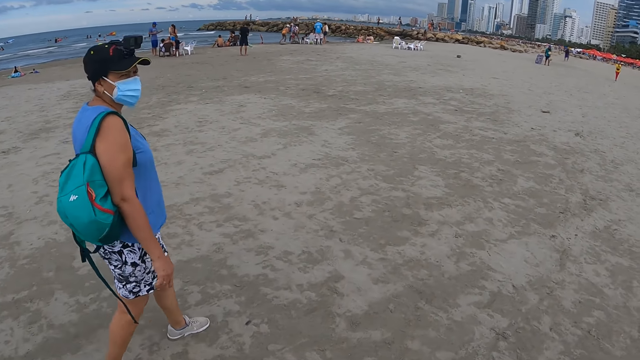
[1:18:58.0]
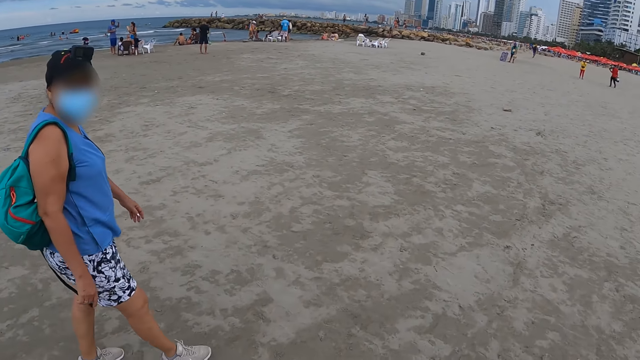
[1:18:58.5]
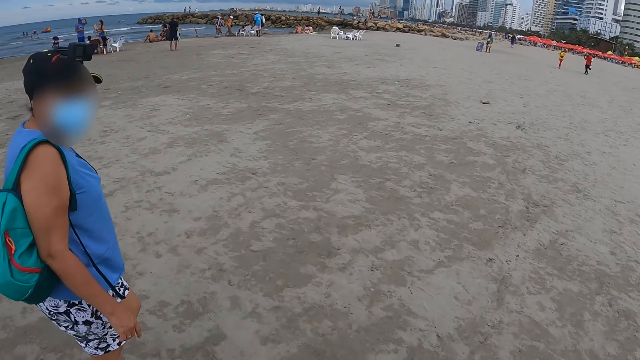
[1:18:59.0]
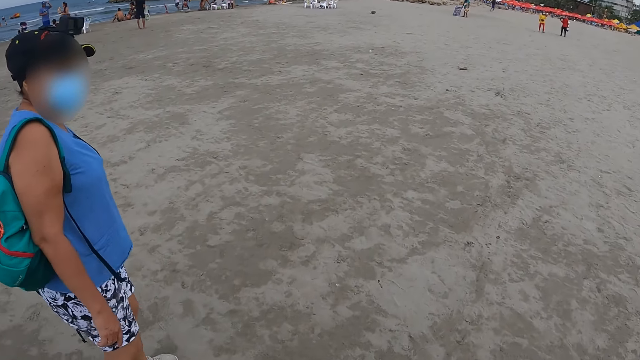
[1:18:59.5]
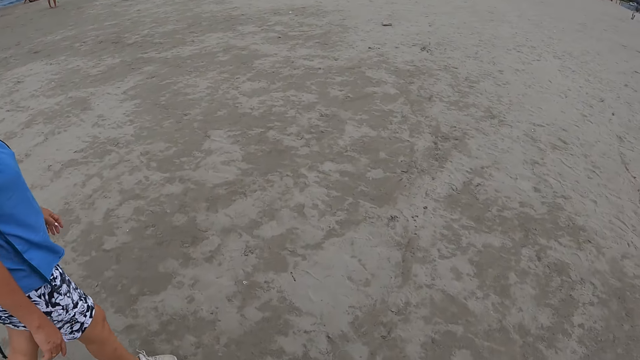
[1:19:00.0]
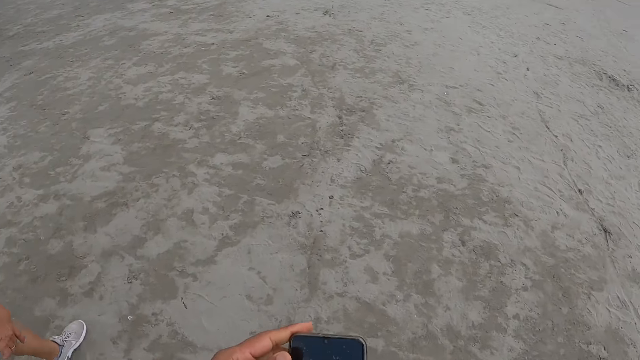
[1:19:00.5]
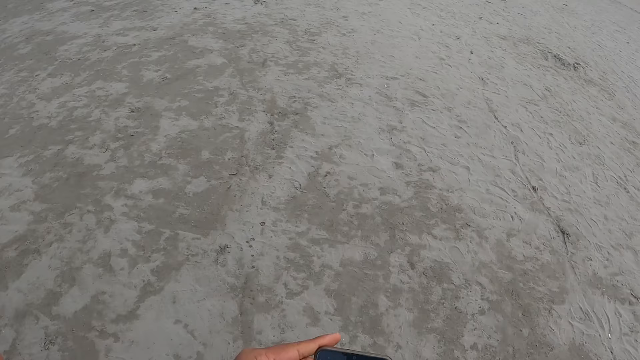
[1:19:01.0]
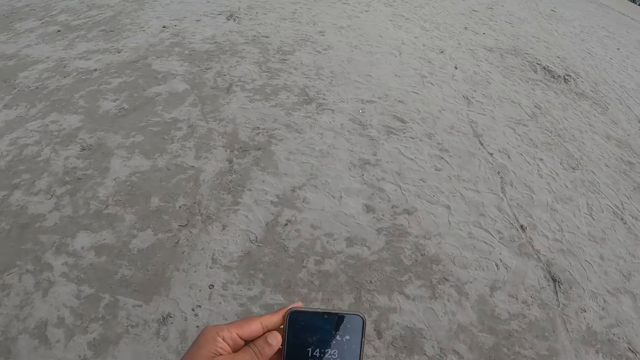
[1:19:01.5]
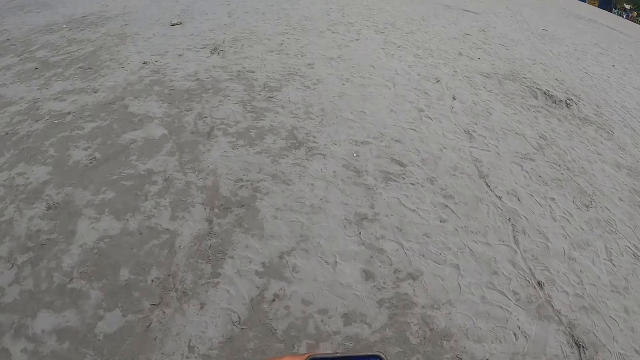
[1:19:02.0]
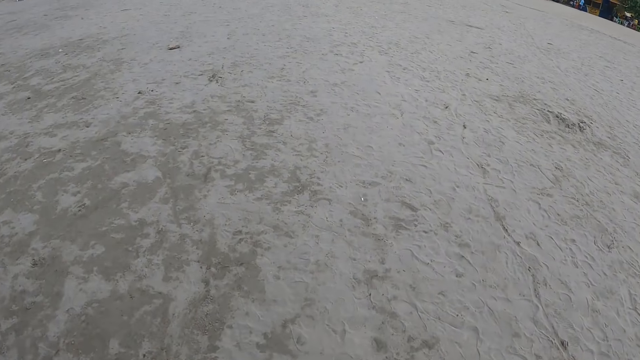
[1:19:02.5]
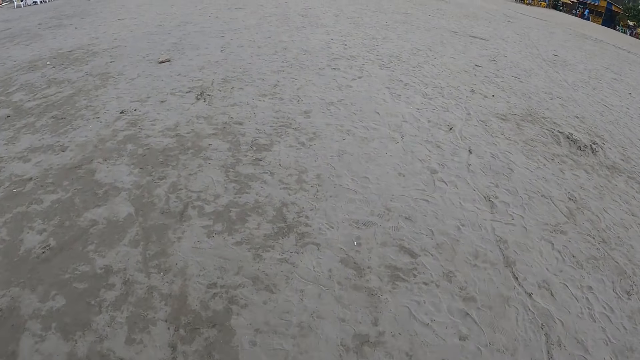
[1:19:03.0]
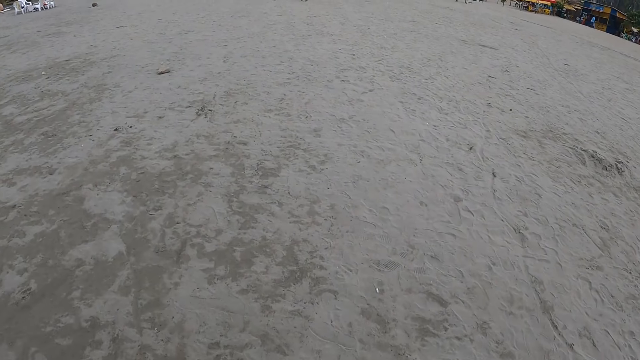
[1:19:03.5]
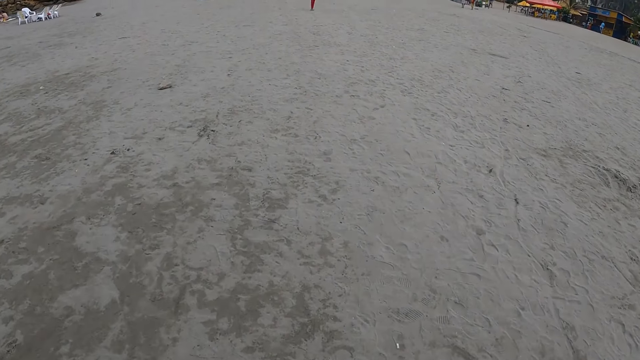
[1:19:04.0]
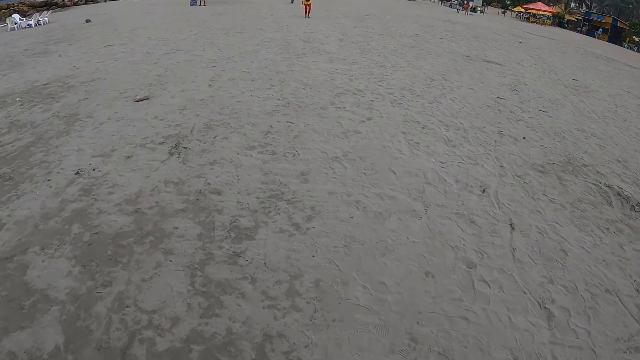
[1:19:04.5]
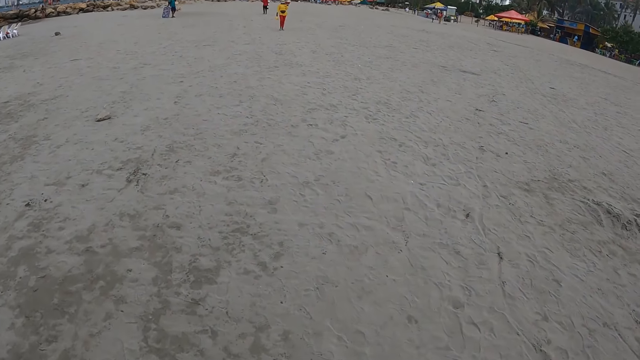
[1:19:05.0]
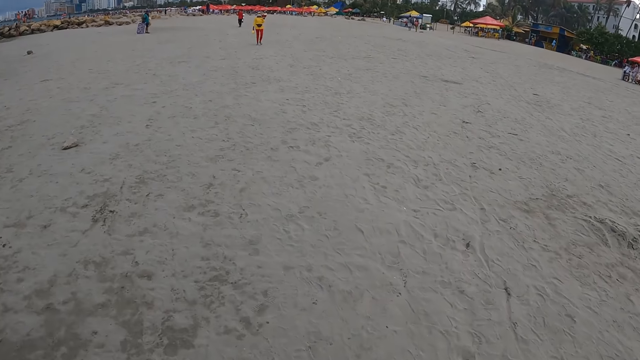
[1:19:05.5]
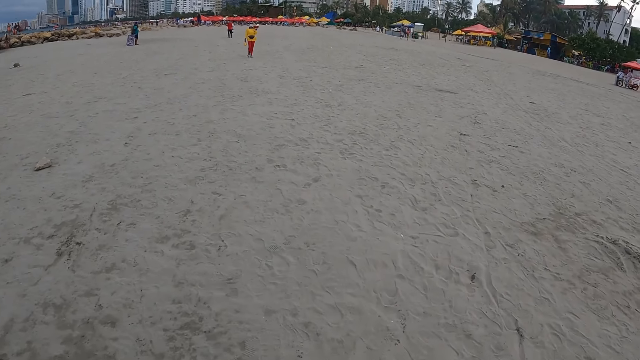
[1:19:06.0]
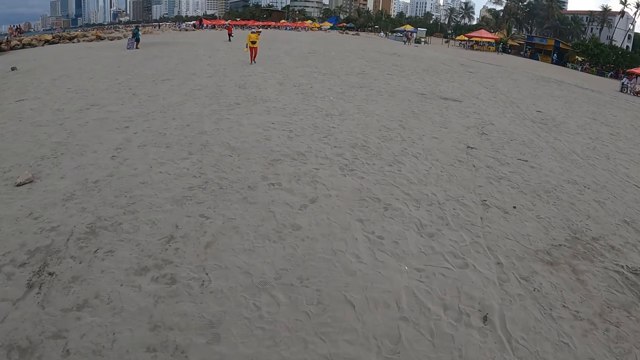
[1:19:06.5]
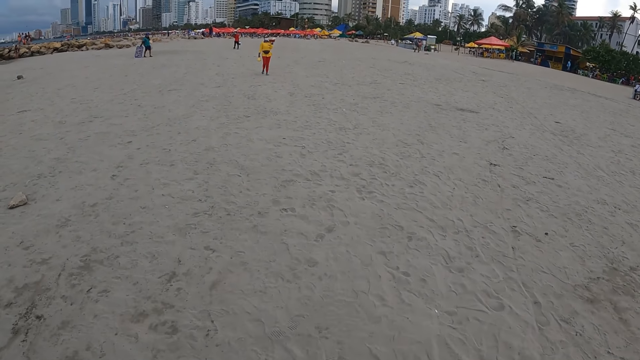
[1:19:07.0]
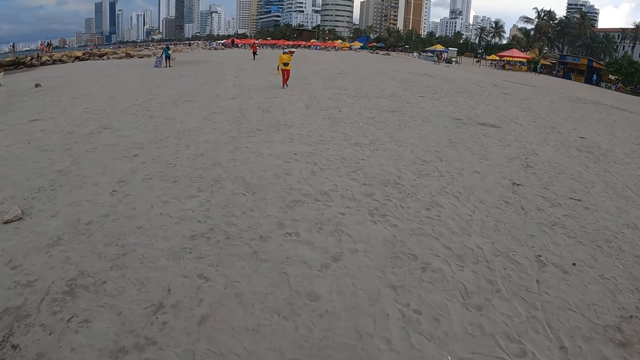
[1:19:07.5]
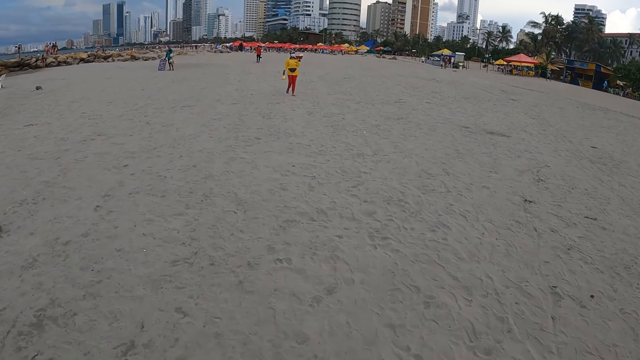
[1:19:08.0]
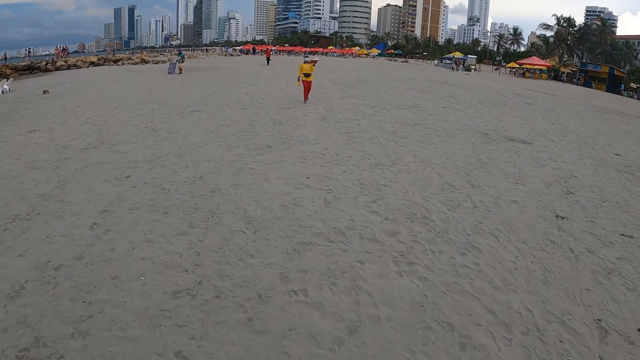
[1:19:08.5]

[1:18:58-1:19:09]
The camera wearer holds the phone with his hands. He walks on the sand beach.

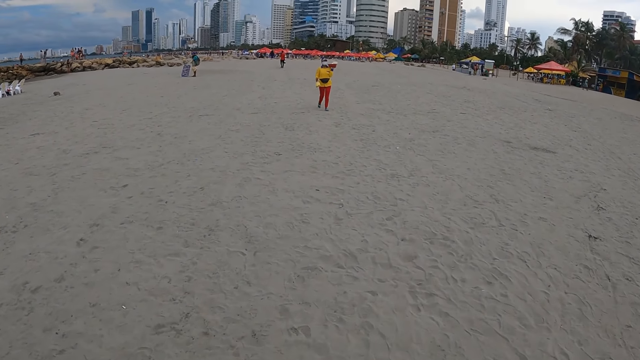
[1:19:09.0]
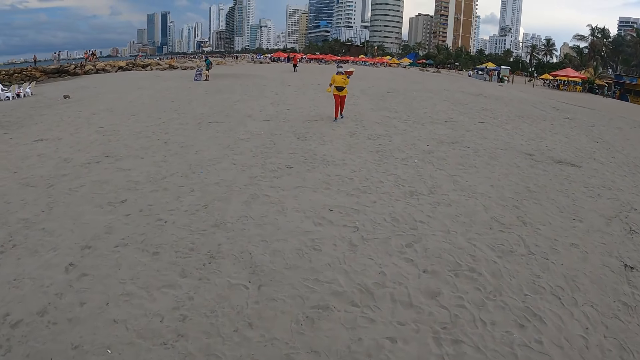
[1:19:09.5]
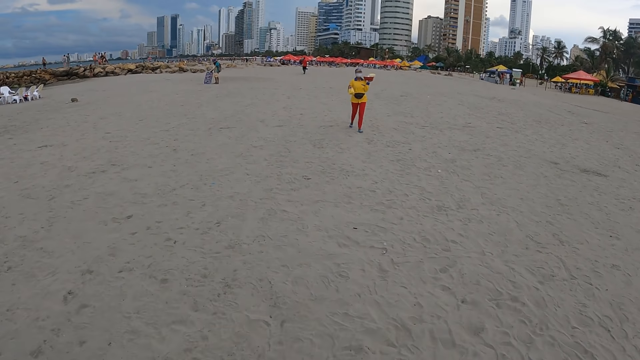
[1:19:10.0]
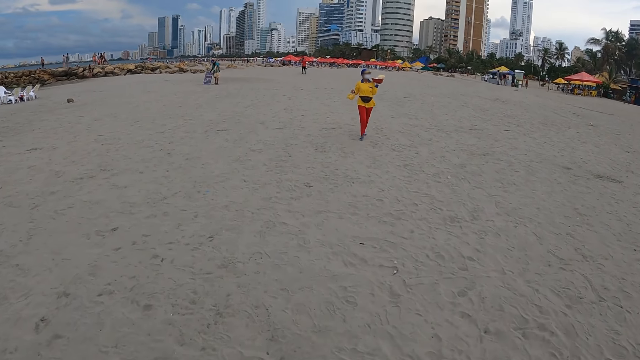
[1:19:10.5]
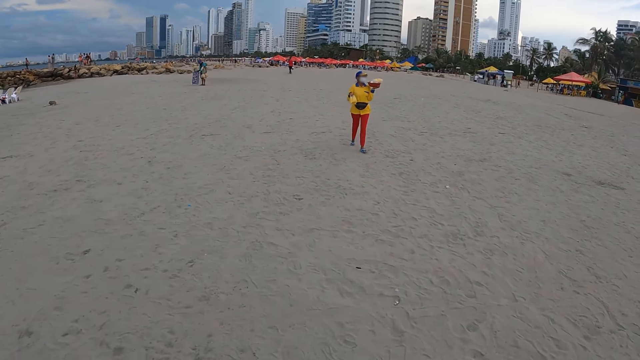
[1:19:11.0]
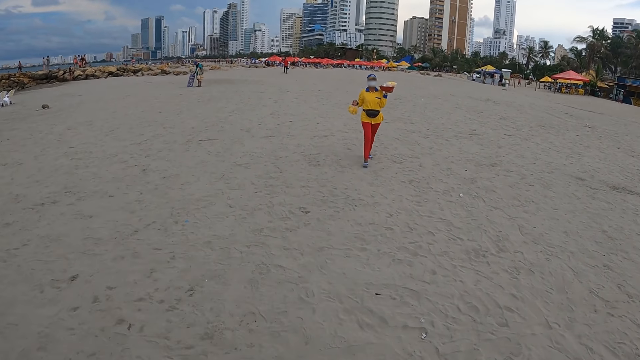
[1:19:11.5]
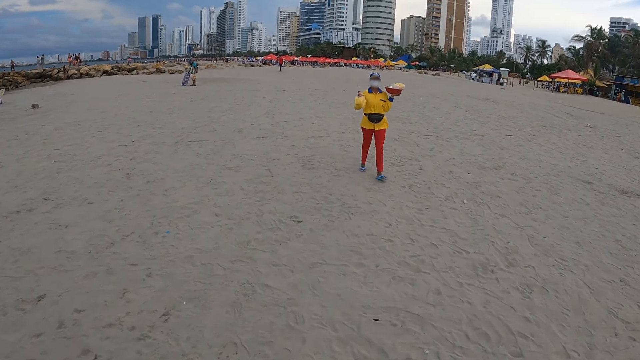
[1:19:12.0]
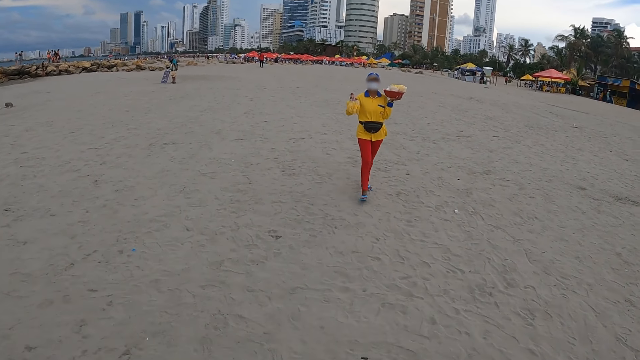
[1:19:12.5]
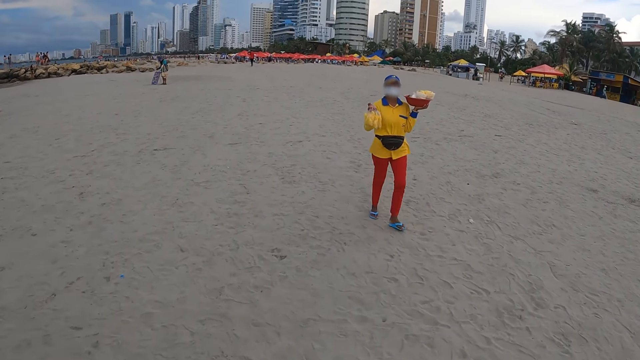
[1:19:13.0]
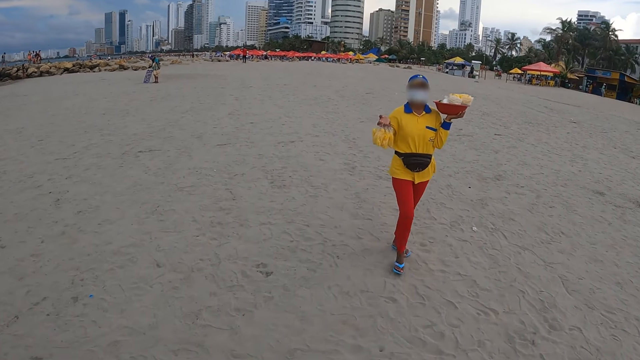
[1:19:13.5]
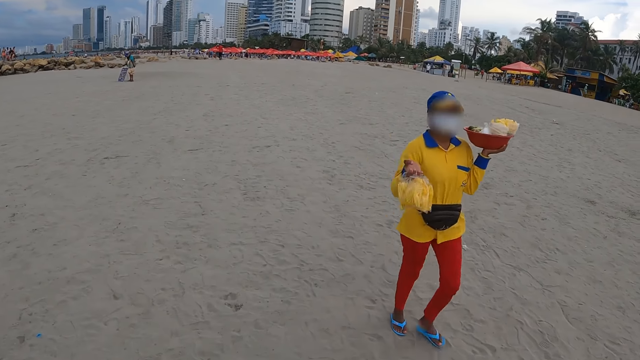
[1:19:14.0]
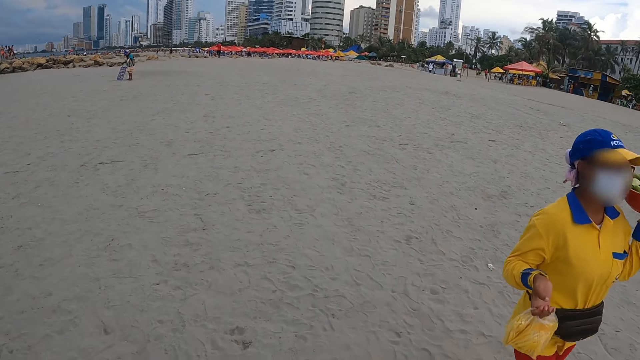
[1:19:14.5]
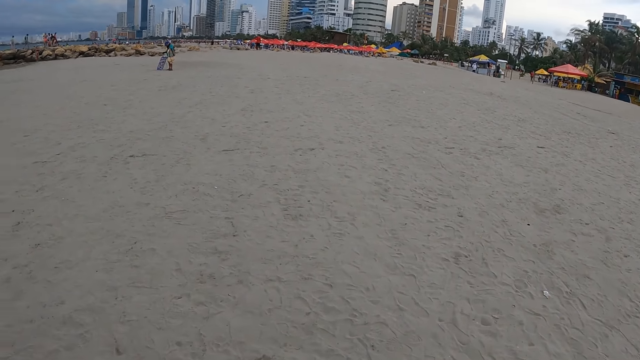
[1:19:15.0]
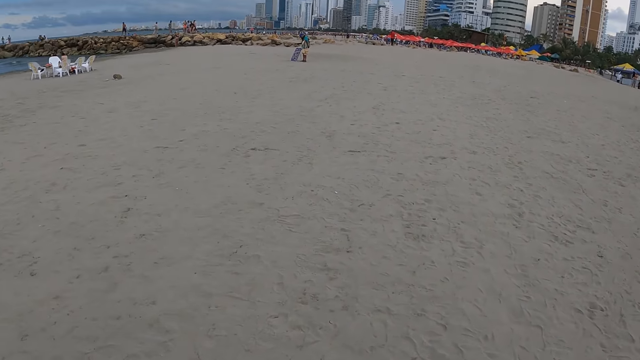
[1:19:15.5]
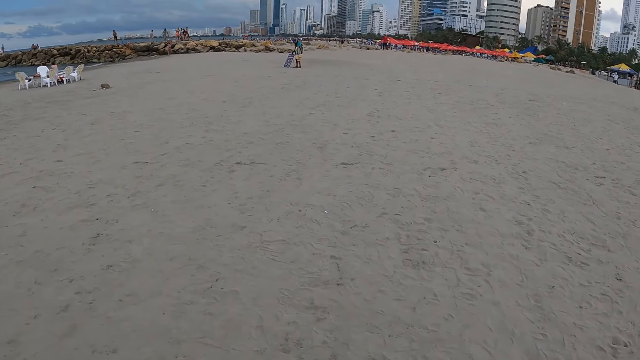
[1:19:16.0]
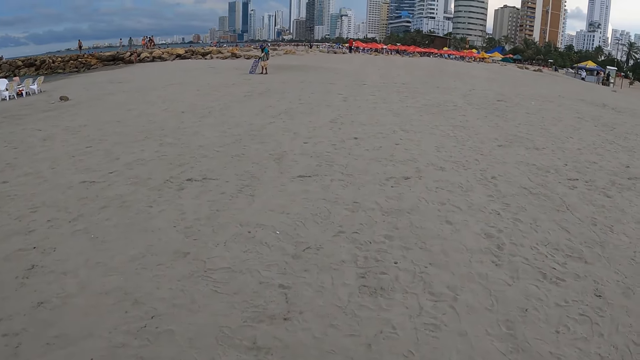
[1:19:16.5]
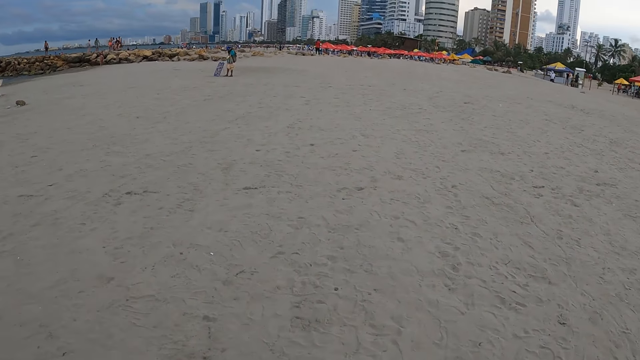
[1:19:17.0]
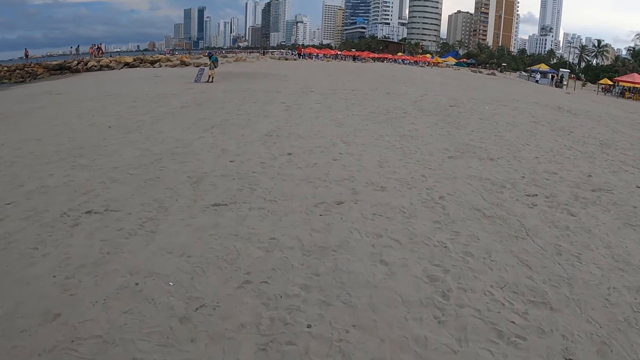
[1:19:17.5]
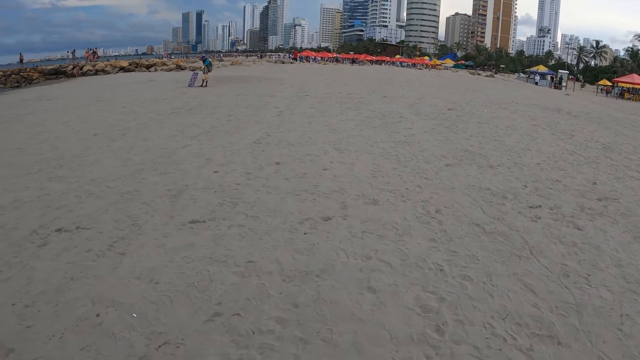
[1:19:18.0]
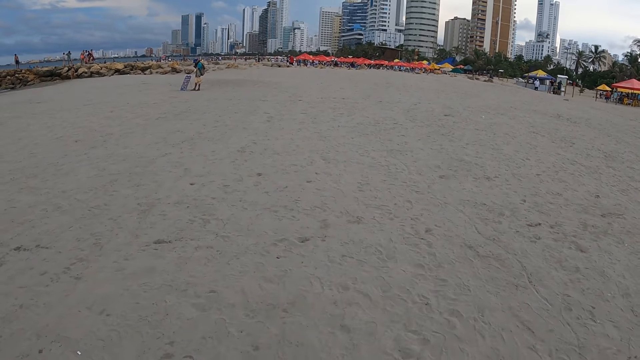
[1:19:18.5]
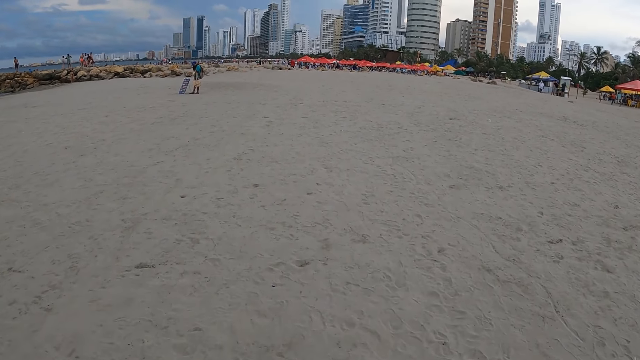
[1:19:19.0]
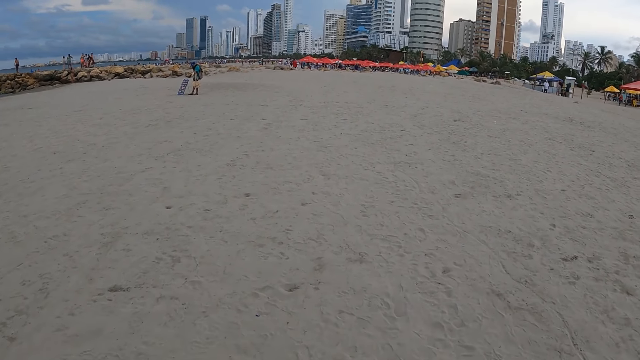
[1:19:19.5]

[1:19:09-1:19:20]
The camera wearer looks at a woman. The woman raises something. The camera wearer walks on the sand.
